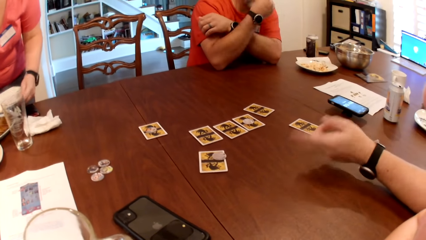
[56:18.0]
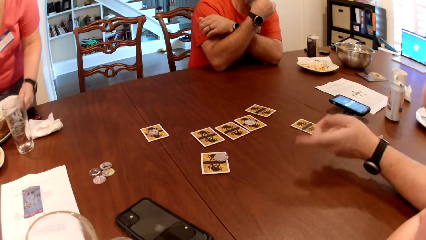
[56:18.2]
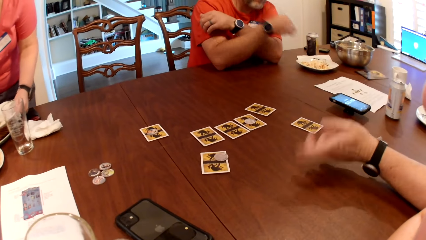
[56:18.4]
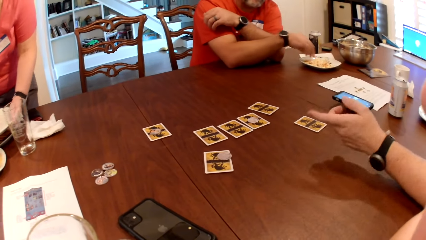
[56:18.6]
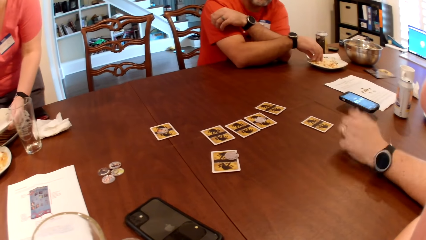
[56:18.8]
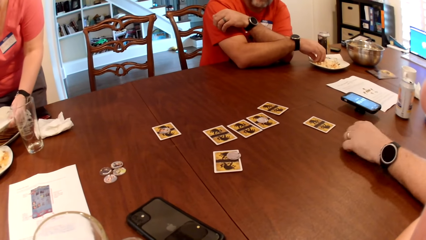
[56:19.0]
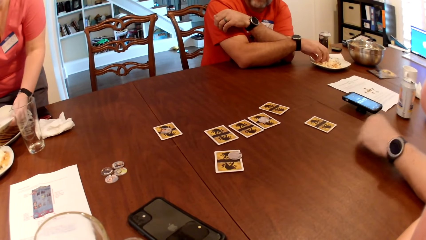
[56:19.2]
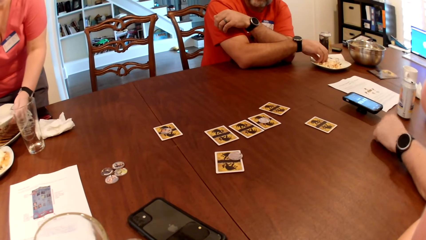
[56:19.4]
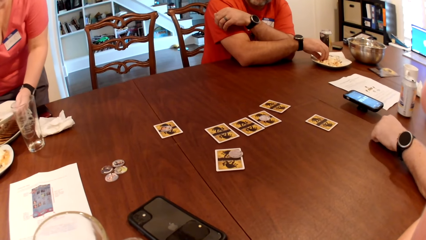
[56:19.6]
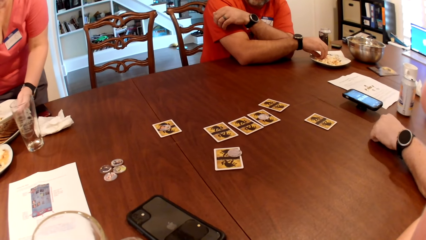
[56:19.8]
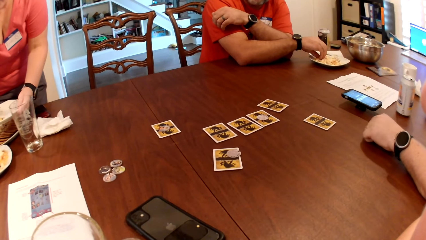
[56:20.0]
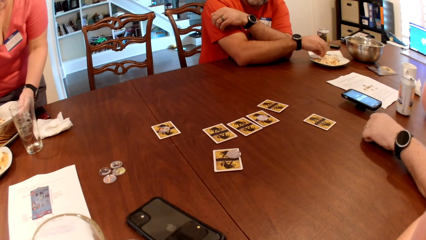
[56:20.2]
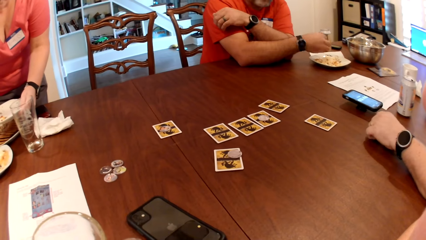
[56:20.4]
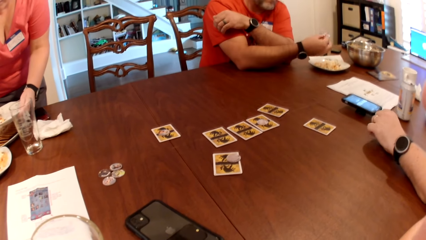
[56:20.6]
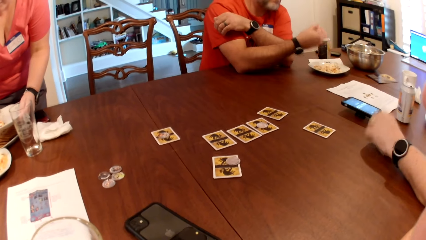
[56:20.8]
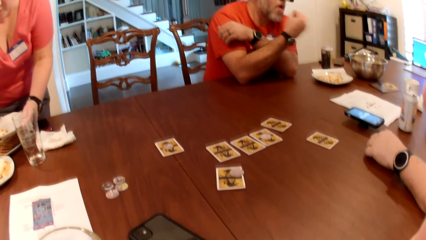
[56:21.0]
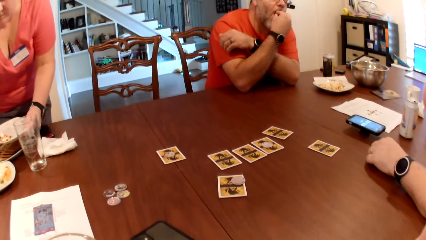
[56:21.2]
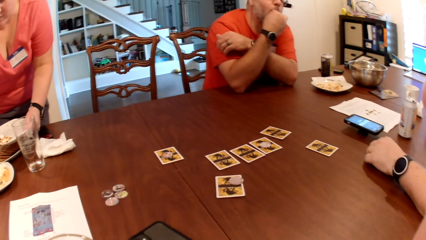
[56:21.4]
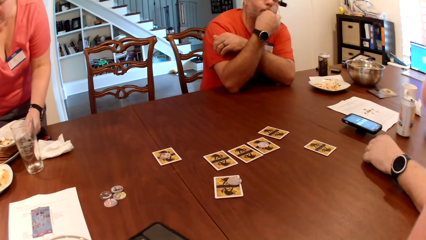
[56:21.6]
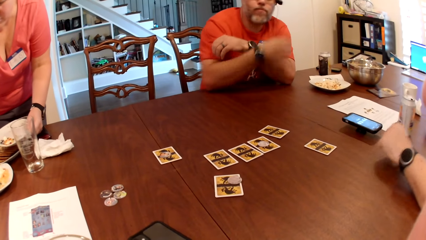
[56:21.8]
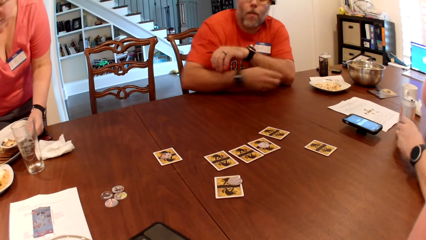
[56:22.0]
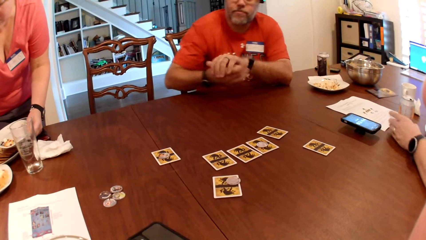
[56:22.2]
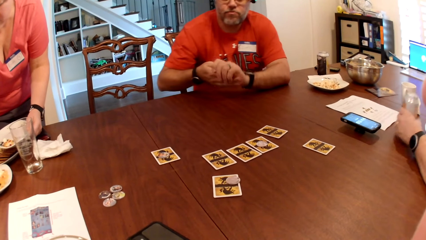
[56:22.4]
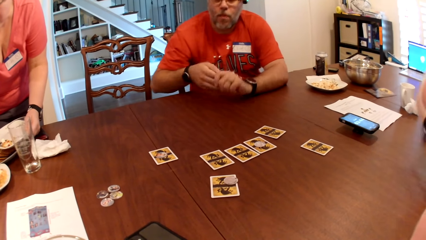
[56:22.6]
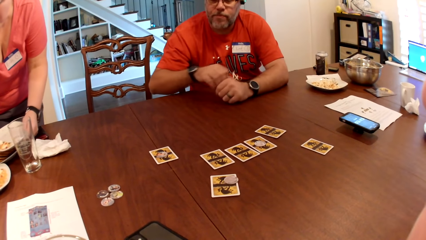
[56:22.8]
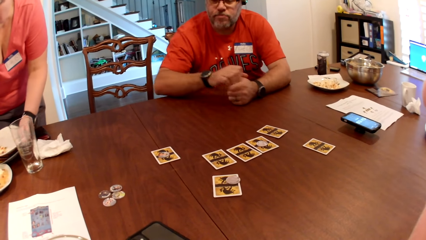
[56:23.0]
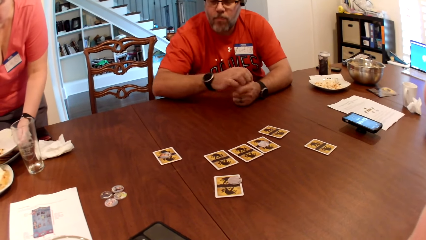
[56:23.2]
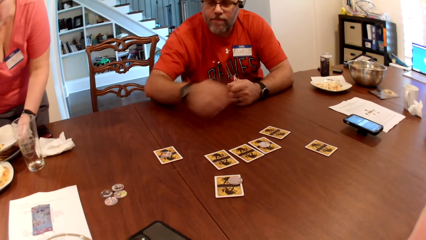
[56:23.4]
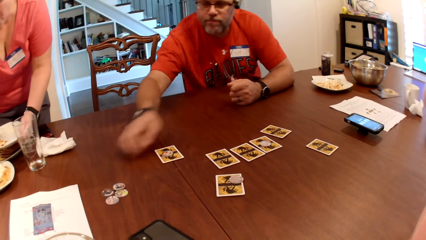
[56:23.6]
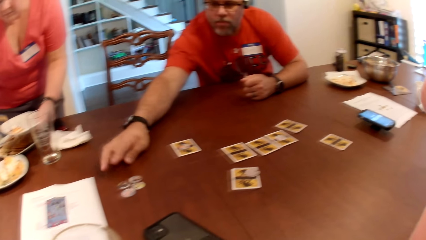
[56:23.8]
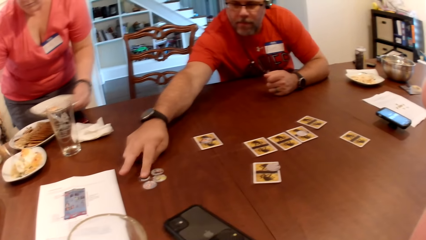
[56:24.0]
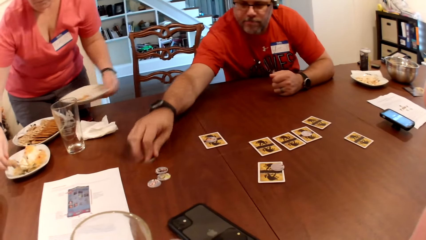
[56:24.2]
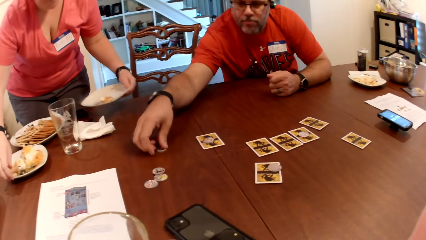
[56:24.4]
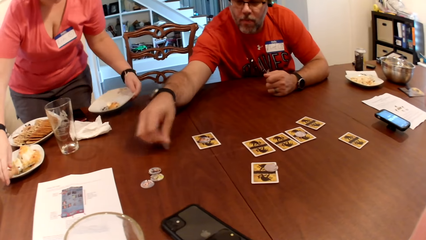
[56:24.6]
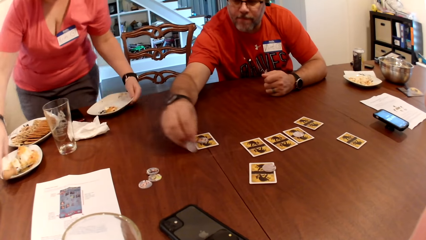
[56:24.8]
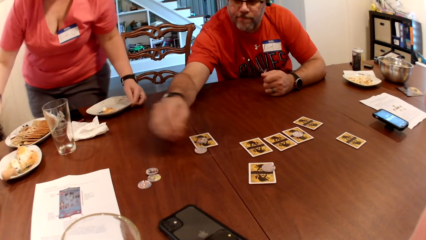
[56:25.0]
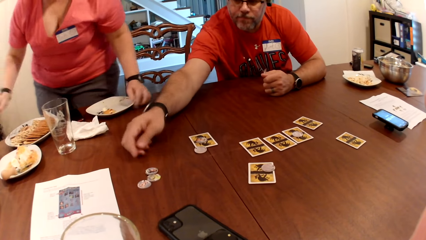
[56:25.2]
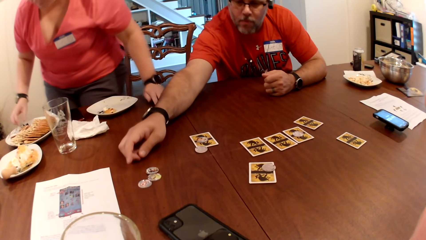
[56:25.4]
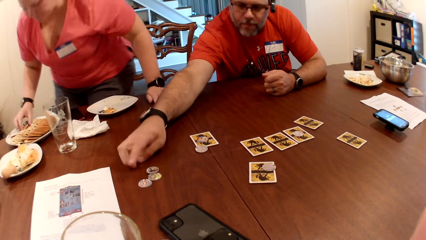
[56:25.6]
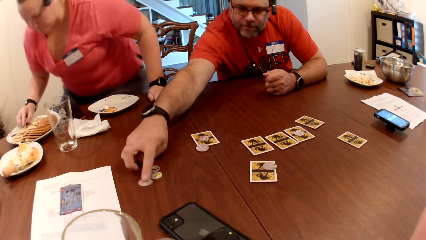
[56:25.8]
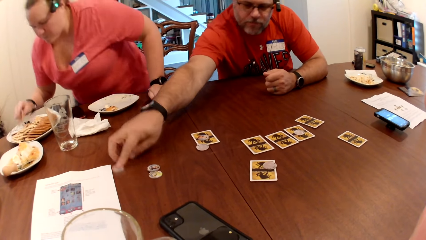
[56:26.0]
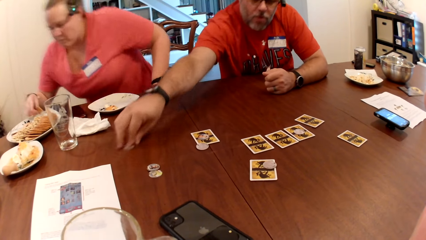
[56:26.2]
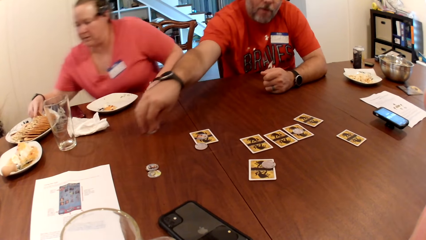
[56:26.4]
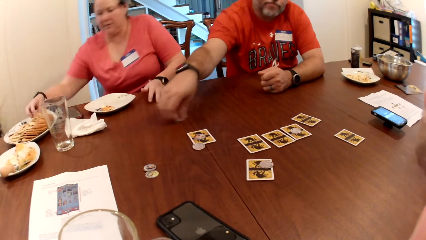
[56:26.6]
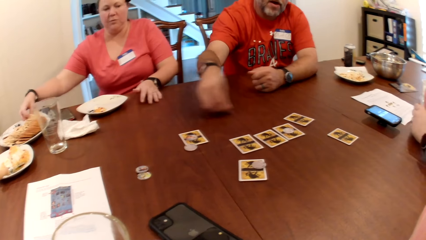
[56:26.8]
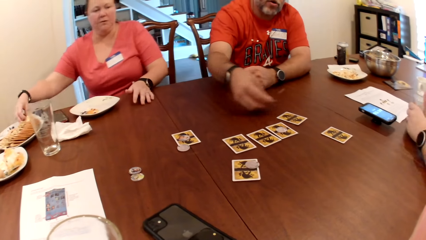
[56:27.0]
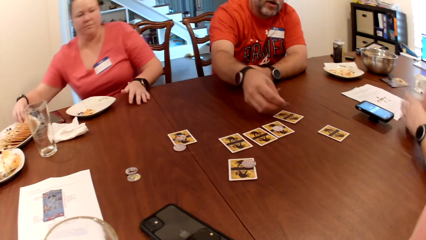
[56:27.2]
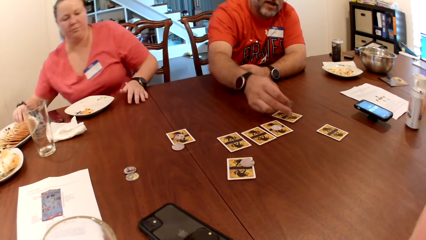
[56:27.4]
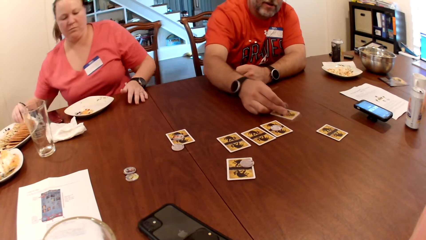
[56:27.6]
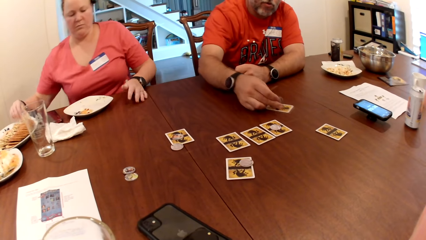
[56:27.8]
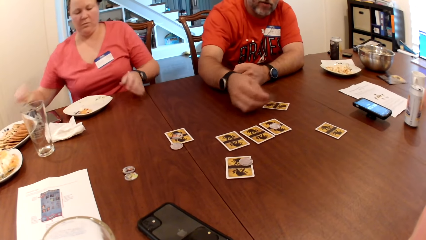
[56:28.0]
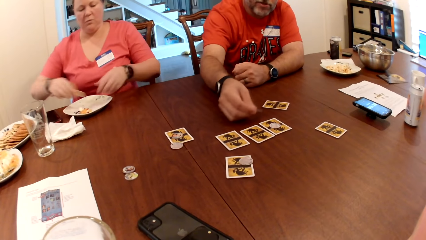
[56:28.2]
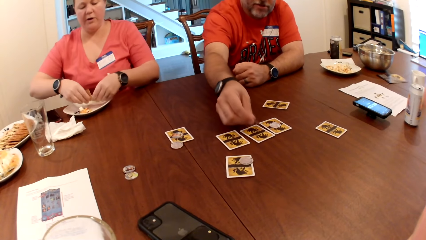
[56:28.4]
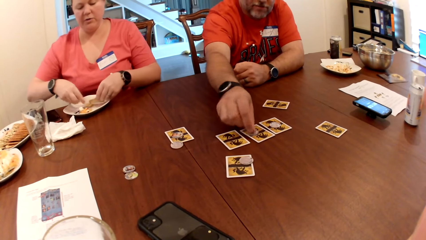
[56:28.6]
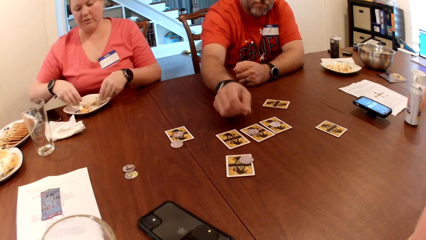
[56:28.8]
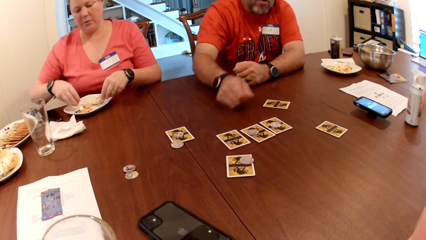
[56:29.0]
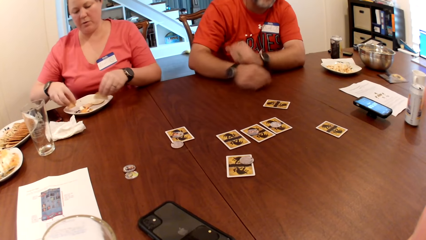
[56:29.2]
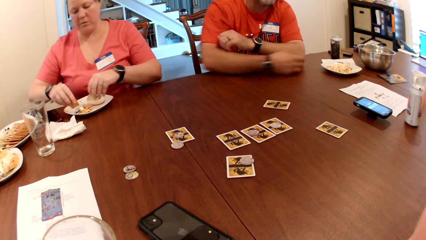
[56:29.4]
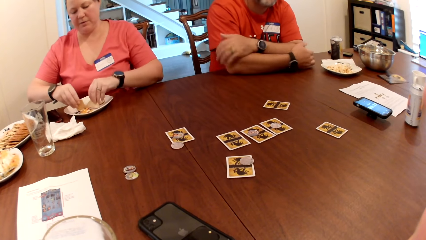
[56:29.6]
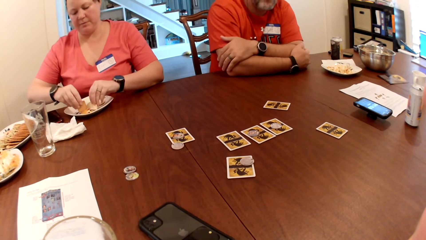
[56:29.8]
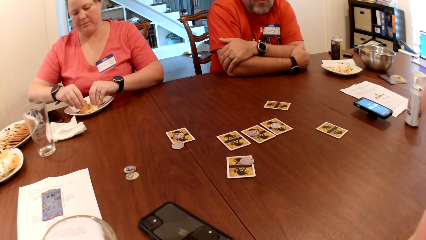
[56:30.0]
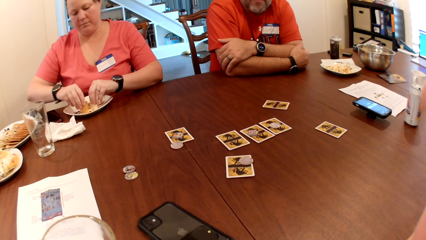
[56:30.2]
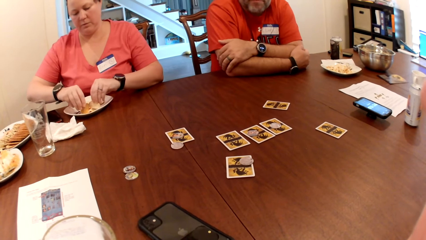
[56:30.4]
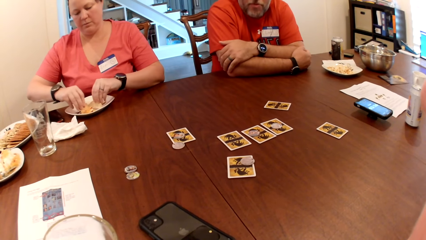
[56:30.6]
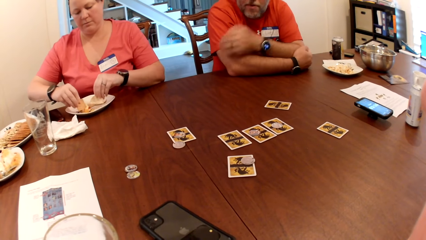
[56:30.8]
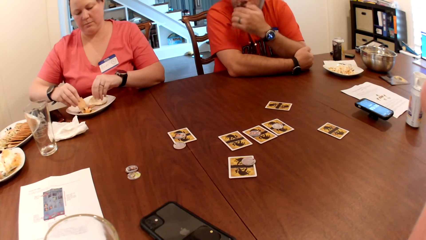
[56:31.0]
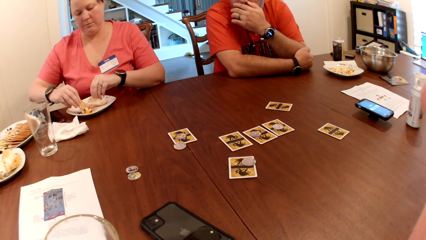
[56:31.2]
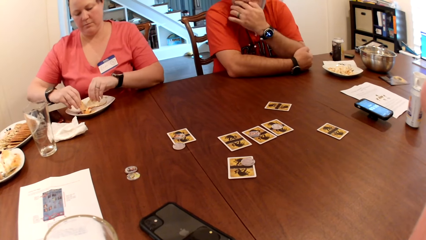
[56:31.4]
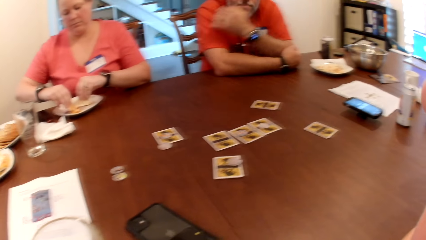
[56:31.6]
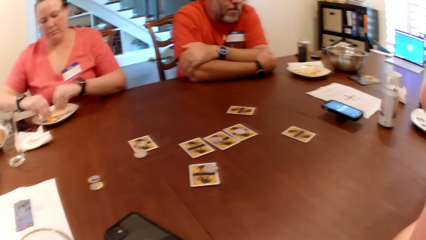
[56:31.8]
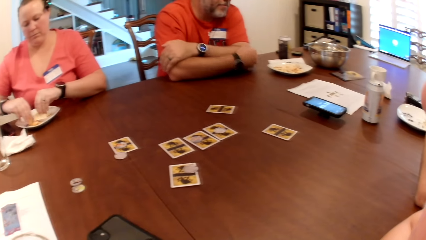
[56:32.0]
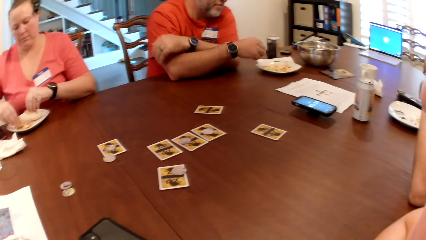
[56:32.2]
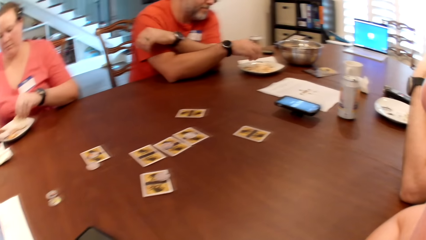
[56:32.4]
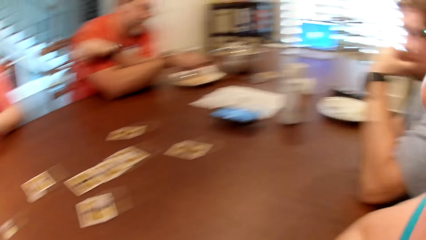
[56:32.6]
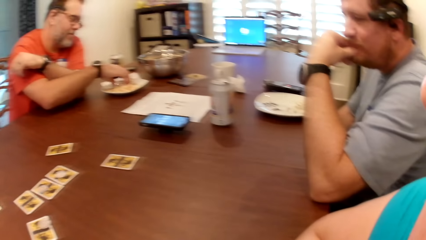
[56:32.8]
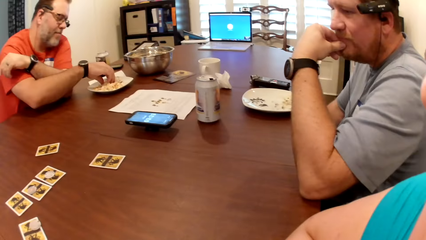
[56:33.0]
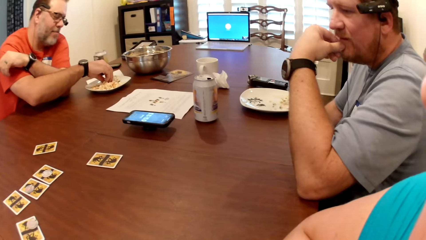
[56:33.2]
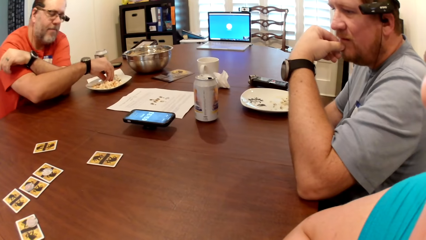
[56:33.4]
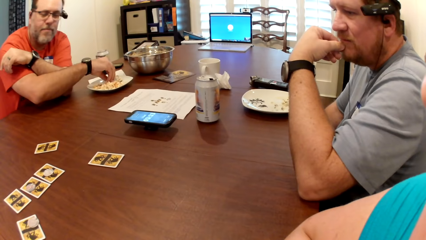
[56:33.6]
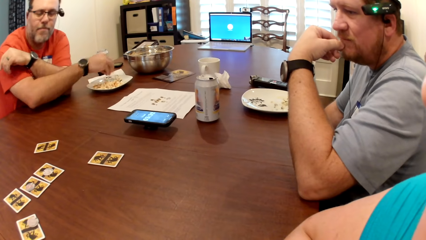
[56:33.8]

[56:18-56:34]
A man picks up his beer can with his left hand. Another man rubs both hands together. The other man picks up a game token from the table with his right hand. The woman drops the knife in the plate with her right hand. The woman drops her plate on the table with her left hand. The other man puts the card on the table. The other man drops the game token on the woman's card with his right hand. The woman drops her left hand on the table. The woman picks biscuits from a plate on the table with her right hand. The other man picks a game token from the table with his right hand. The woman sits down. The first man drops his beer can on the table with his left hand. The other man moves his card on the table with his right hand. The other man plays the card game. The woman collects a biscuit from her right hand with her left hand. The other man drops the game token on a card on the table with his right hand. The woman drops the biscuits on her plate with her right hand. The woman dips the biscuits into cheese in her plate with both hands. The other man touches his face with his left hand. The woman takes food from the plate. The other man eats popcorn from his plate with his right hand.
